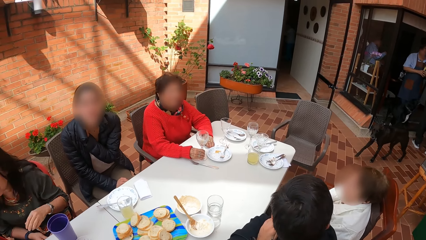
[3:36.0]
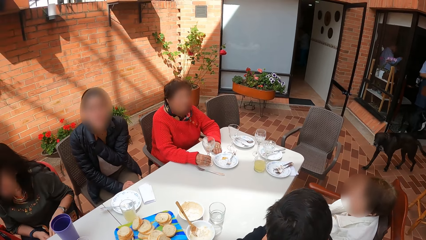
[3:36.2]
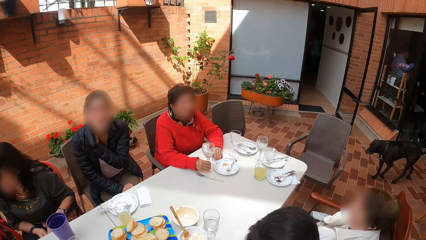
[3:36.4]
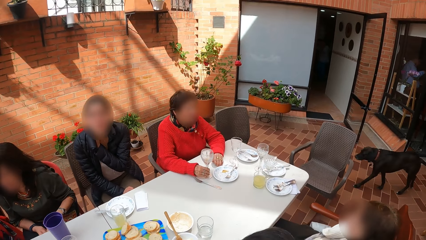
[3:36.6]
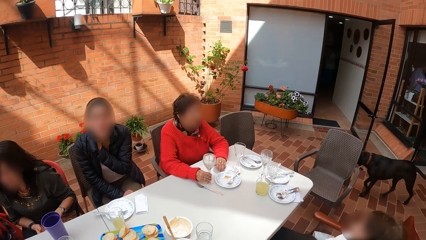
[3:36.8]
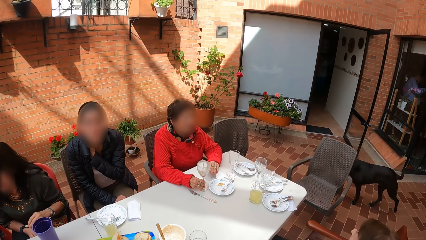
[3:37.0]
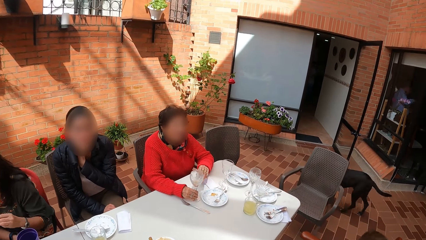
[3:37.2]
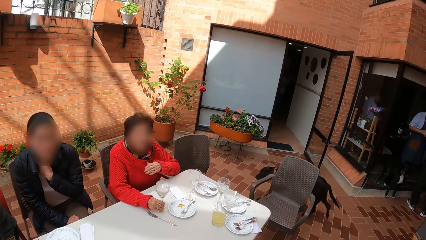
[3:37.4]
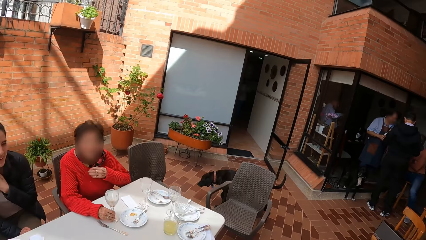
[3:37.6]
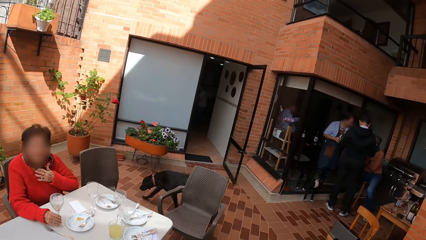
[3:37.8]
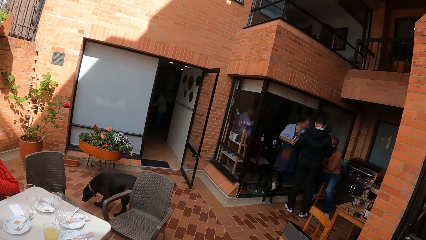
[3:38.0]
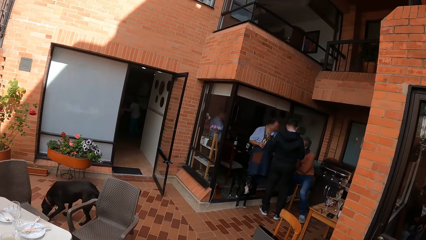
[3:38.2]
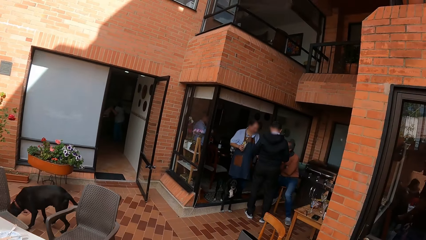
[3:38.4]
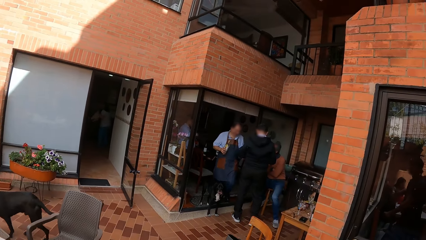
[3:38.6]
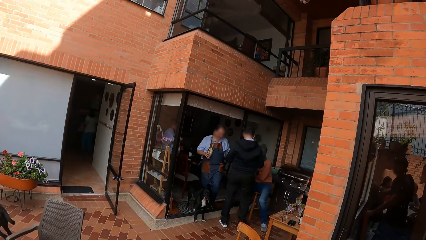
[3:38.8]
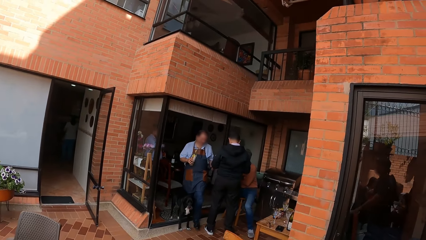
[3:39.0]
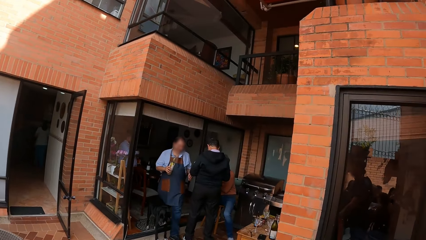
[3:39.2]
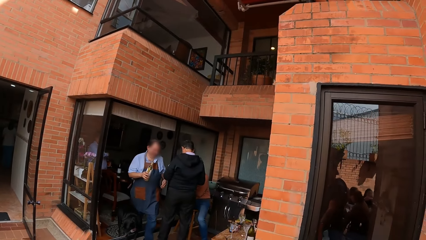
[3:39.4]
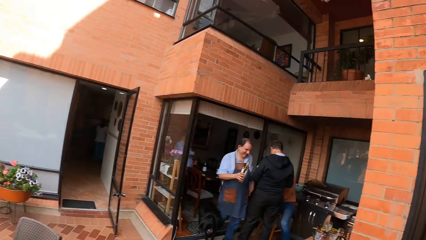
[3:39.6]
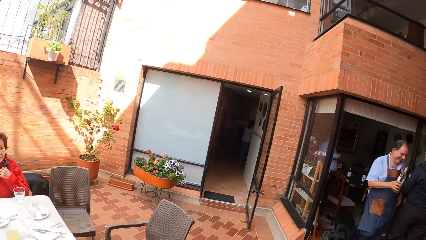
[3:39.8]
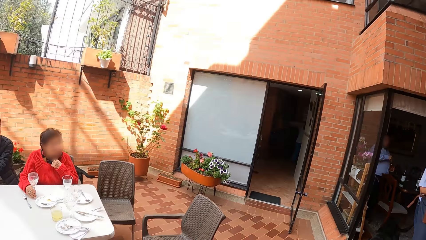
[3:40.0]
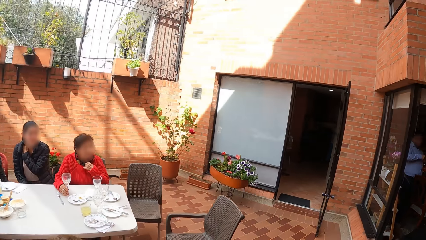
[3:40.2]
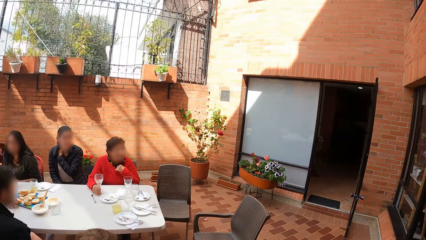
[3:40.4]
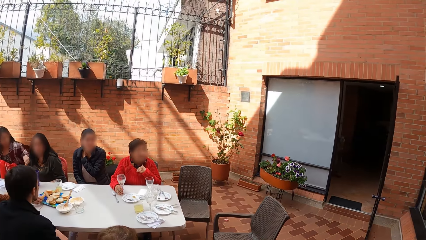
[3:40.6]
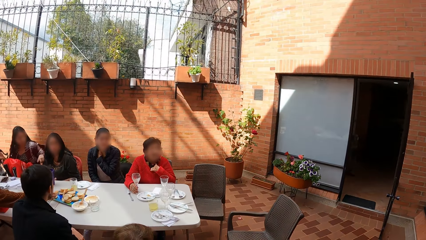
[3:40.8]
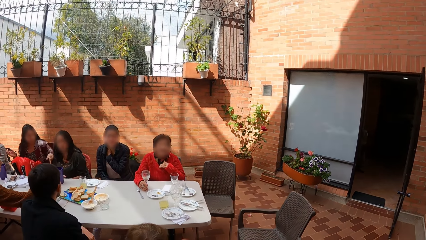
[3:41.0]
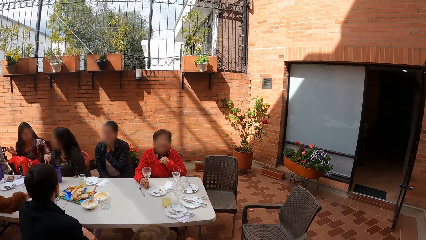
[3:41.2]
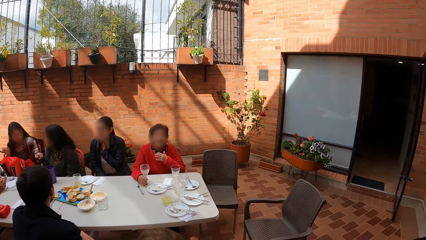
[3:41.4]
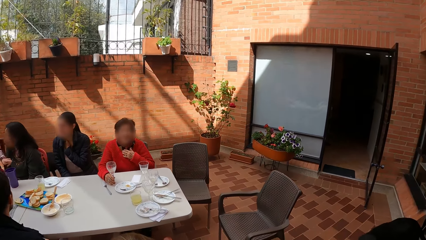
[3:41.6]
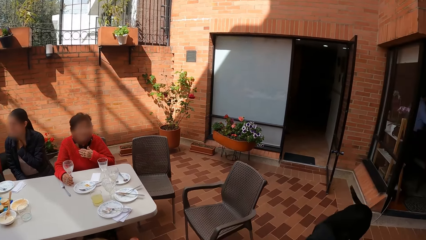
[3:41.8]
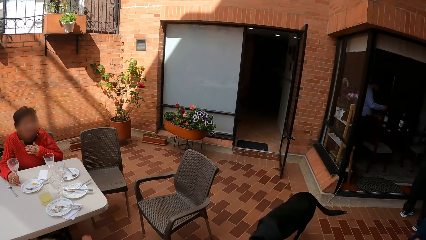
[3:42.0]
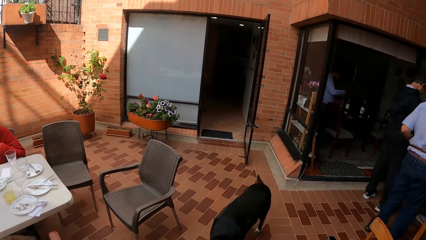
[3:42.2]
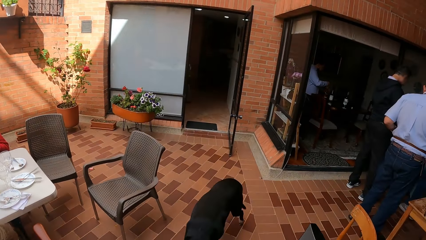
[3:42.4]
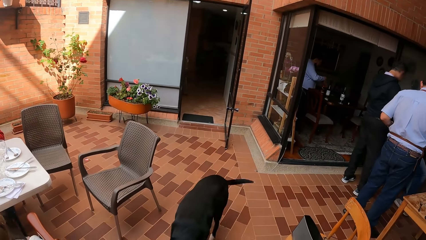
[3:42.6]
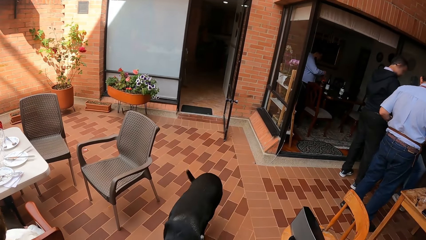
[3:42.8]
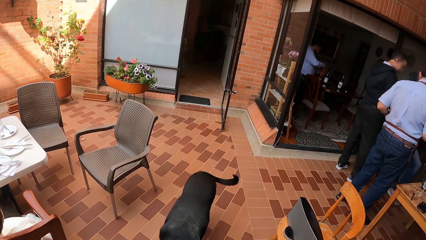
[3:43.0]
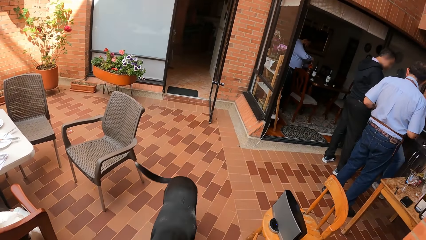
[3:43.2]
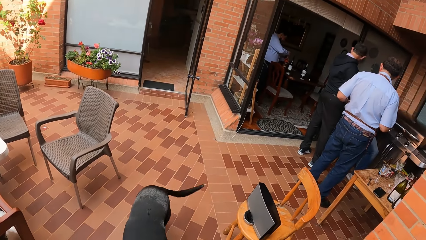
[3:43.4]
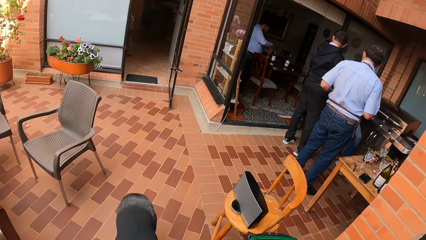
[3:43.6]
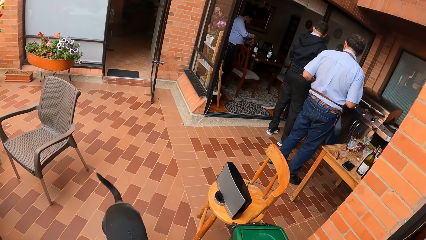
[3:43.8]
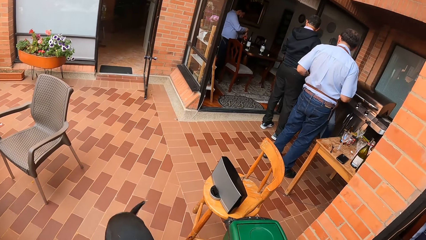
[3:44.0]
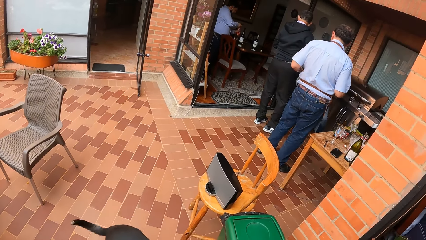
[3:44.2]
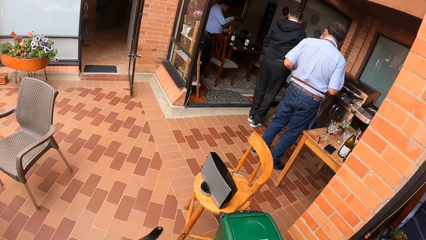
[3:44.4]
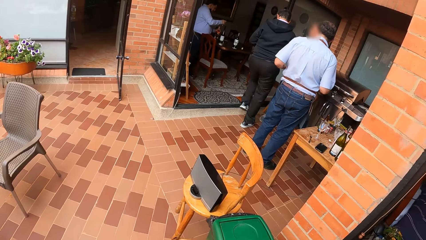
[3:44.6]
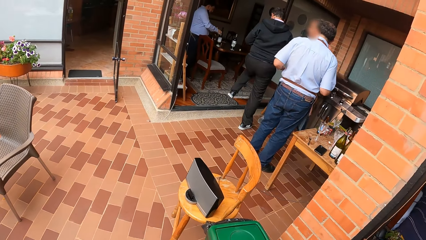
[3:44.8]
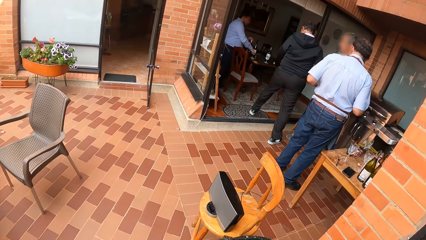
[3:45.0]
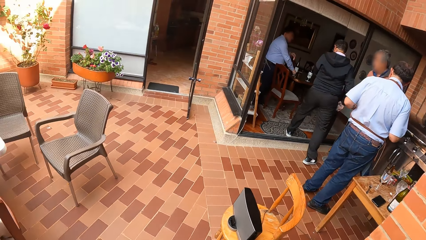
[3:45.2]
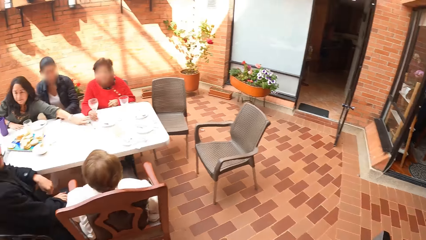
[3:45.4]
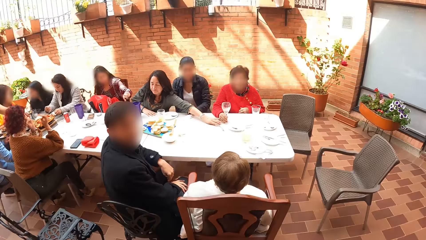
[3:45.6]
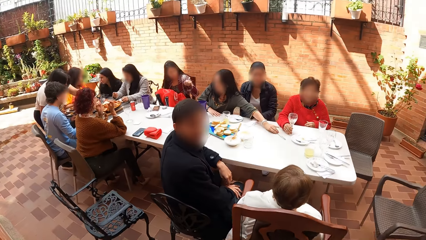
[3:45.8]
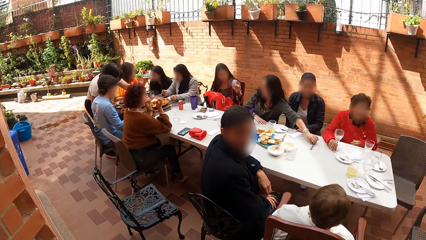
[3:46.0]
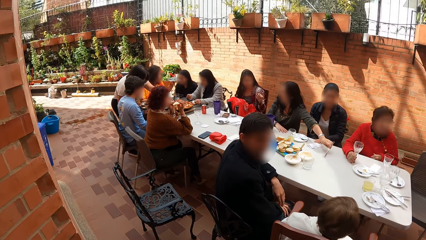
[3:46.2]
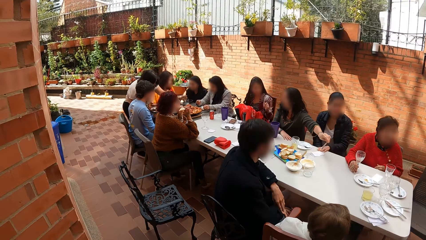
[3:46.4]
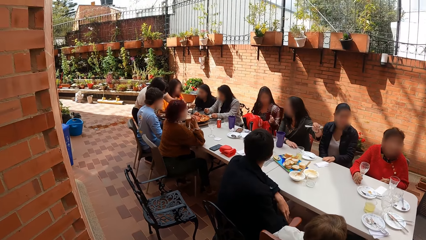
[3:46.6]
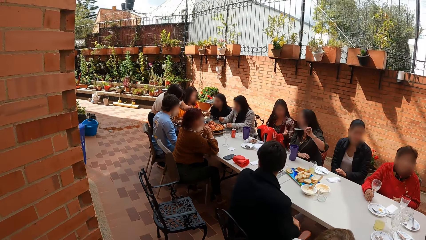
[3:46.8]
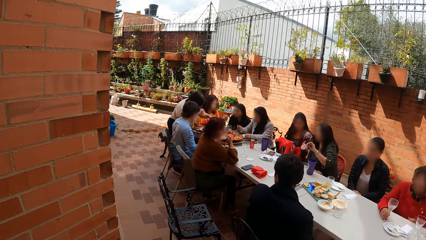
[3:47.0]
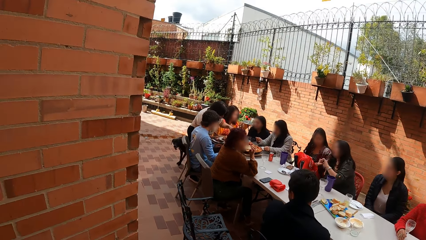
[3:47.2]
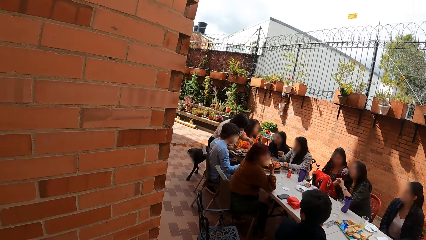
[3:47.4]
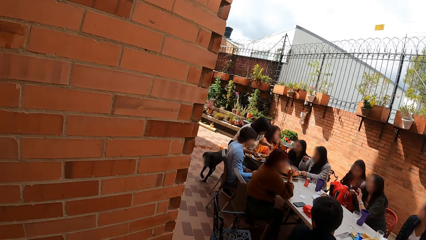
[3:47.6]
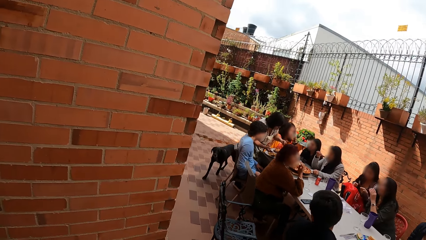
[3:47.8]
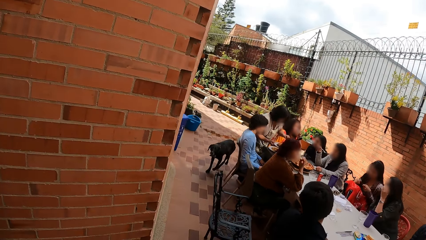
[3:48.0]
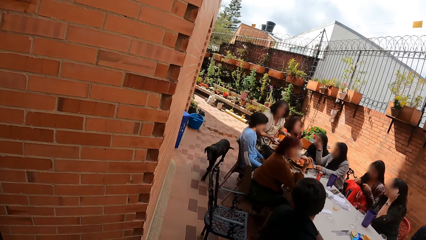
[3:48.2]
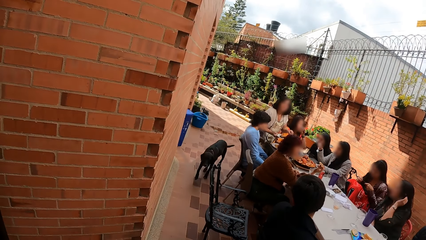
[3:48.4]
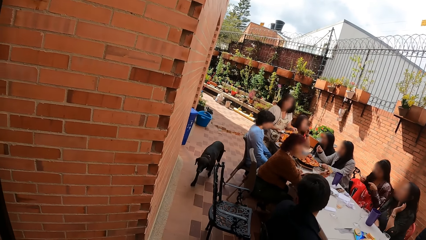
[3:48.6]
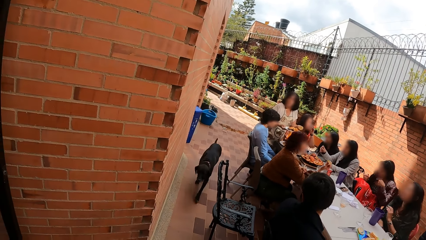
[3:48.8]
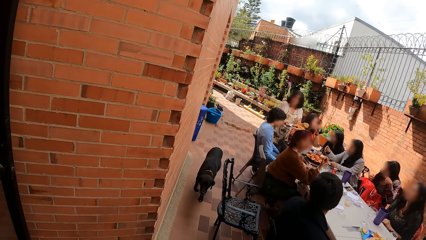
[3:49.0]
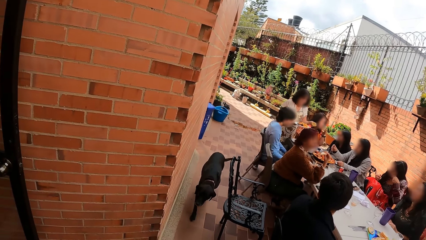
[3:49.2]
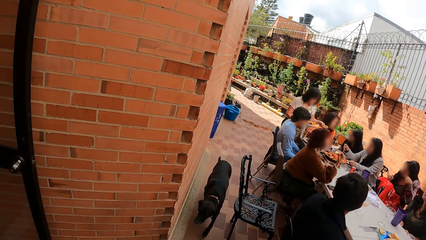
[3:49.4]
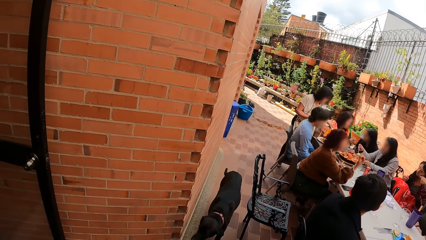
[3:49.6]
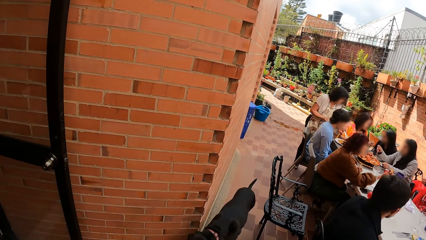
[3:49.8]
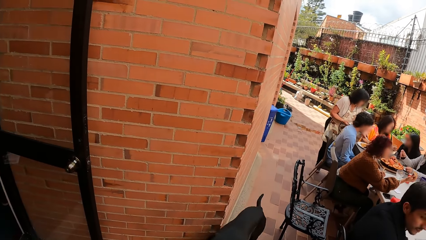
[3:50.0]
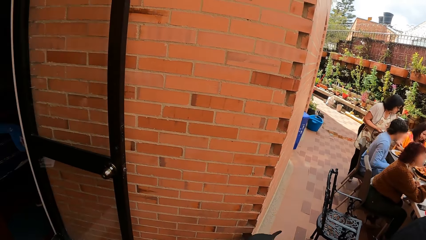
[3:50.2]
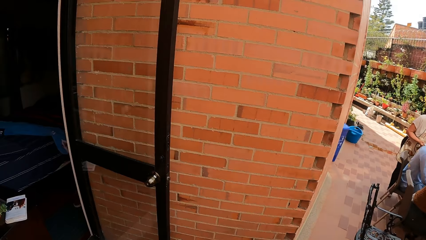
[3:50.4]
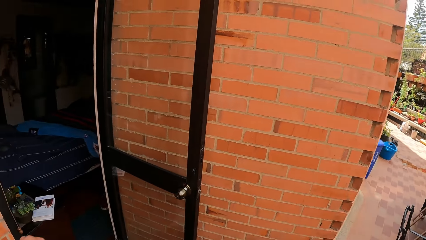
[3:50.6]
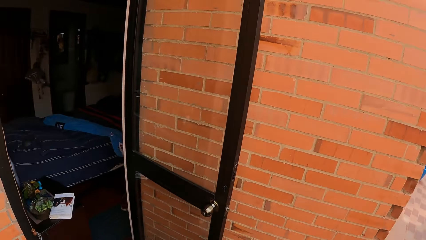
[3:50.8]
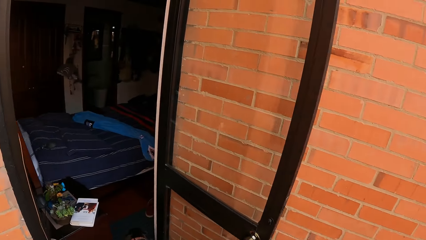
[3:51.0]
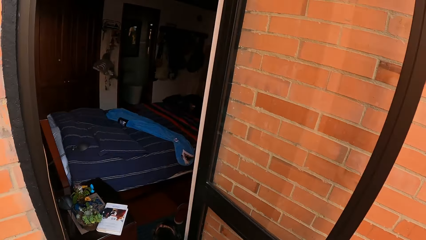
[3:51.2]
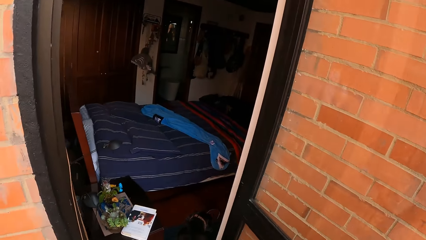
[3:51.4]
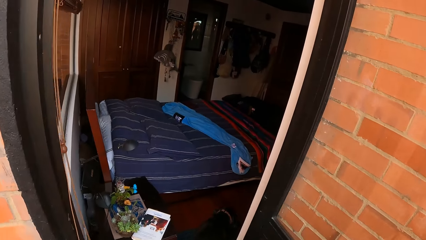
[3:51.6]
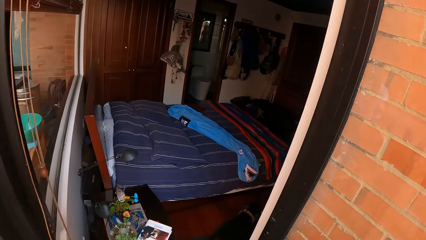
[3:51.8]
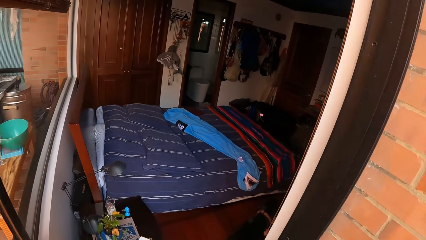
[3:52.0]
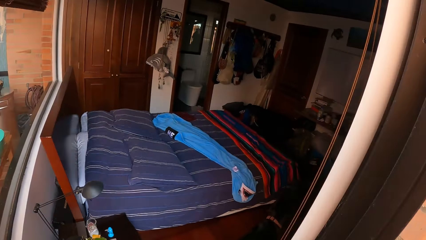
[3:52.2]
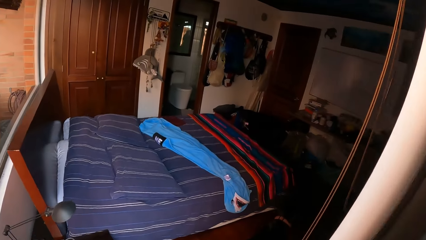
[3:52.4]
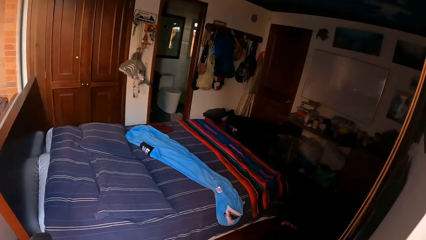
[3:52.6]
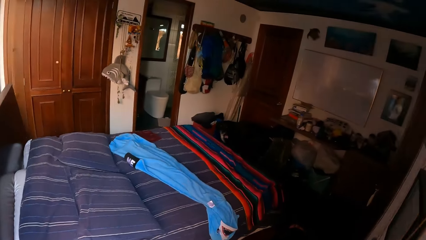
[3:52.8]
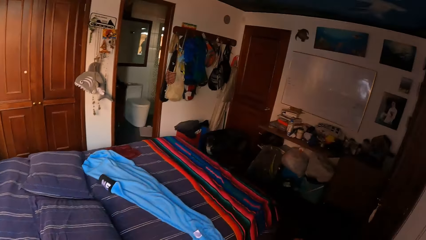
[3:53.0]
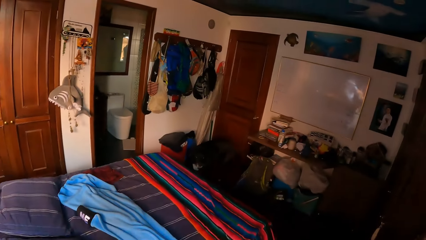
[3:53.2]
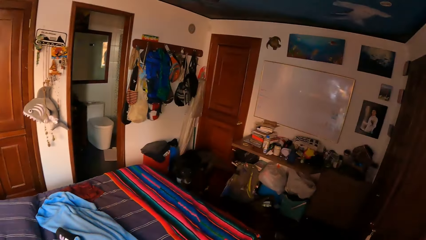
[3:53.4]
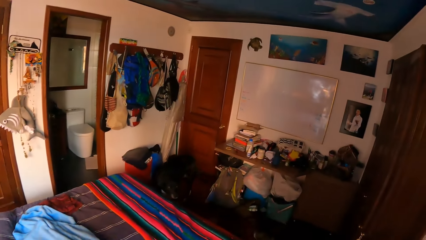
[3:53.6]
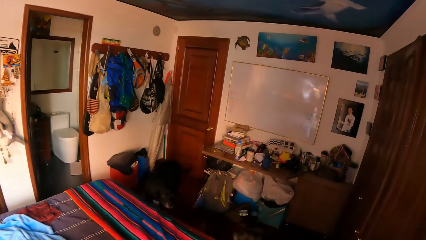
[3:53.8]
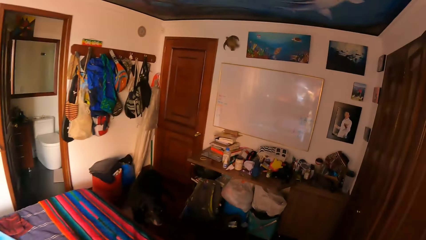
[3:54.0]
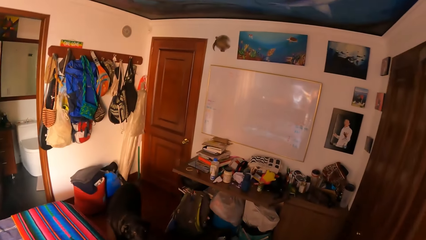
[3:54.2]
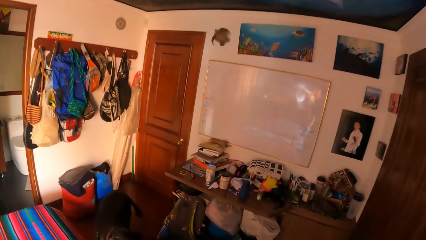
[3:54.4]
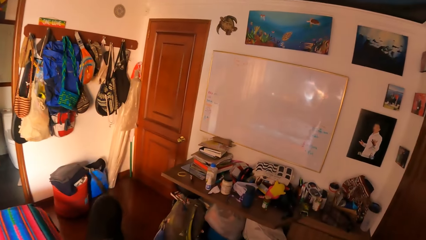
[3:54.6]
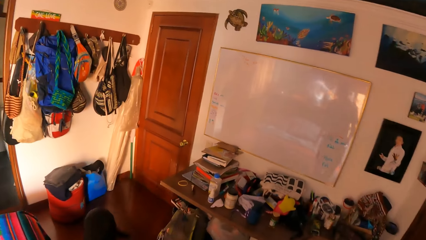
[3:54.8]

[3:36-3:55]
A black dog walks past the camera wearer. A man holds a bottle in his right hand. The camera wearer looks around. Another black dog walks past the camera wearer. The camera wearer walks around. The first black dog walks into a room. The camera wearer walks into the room.
